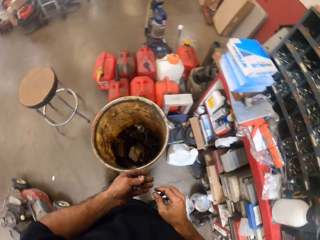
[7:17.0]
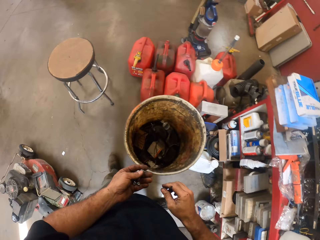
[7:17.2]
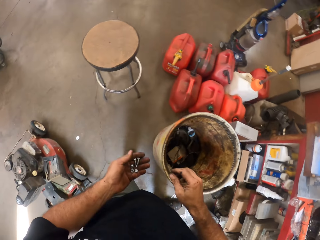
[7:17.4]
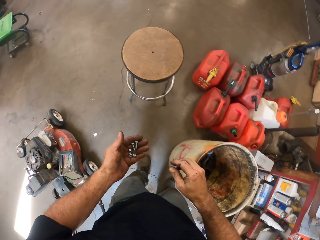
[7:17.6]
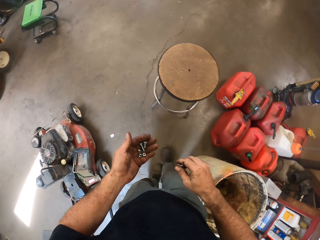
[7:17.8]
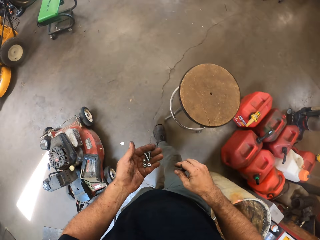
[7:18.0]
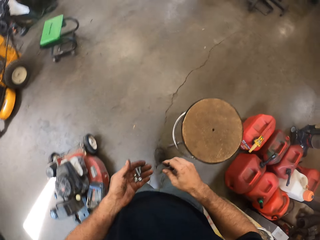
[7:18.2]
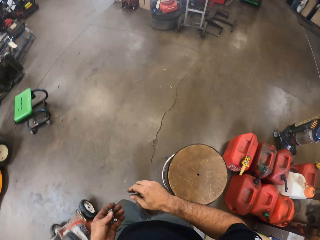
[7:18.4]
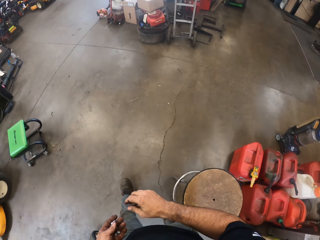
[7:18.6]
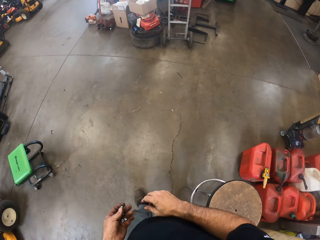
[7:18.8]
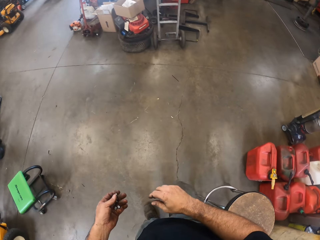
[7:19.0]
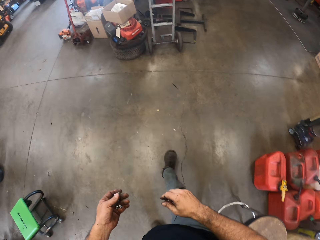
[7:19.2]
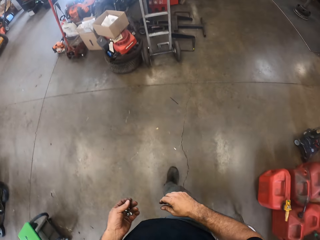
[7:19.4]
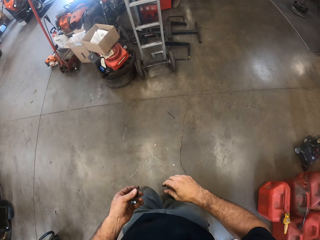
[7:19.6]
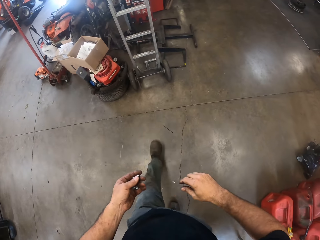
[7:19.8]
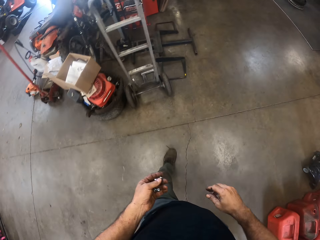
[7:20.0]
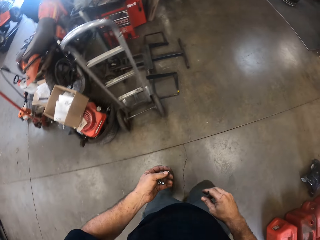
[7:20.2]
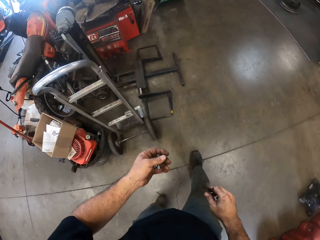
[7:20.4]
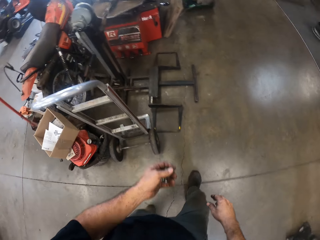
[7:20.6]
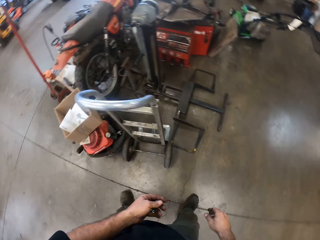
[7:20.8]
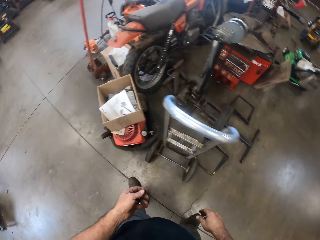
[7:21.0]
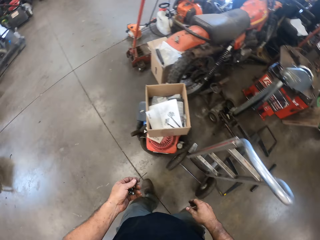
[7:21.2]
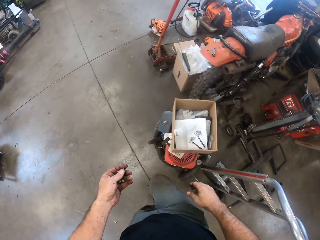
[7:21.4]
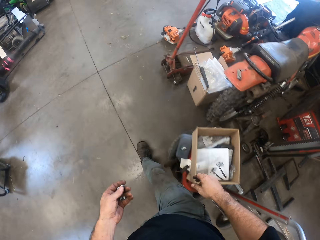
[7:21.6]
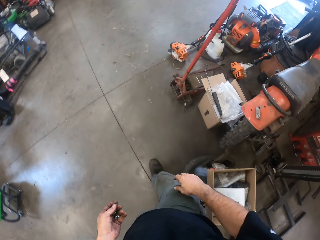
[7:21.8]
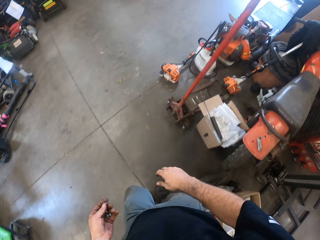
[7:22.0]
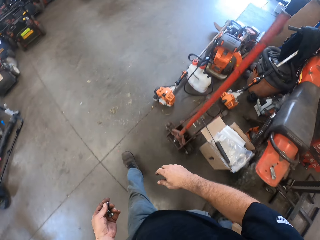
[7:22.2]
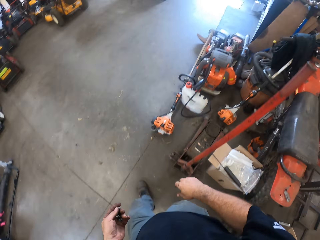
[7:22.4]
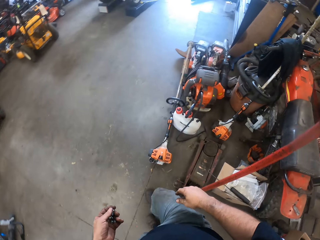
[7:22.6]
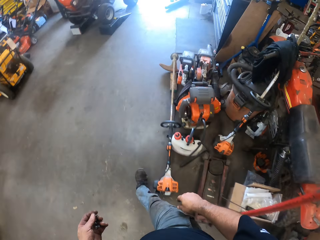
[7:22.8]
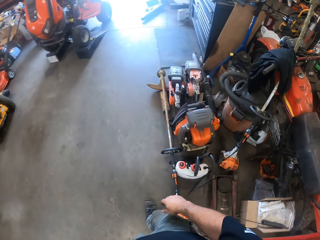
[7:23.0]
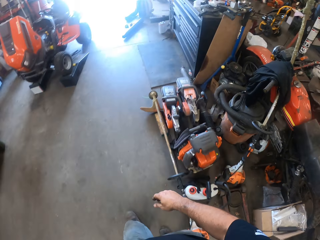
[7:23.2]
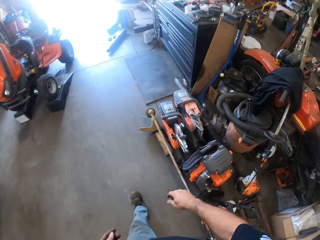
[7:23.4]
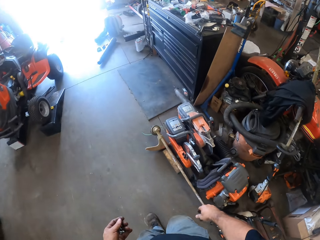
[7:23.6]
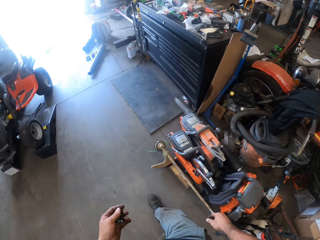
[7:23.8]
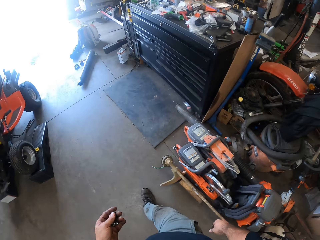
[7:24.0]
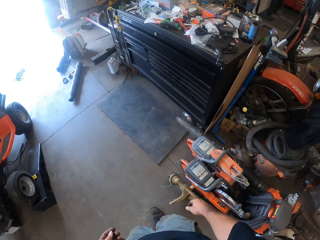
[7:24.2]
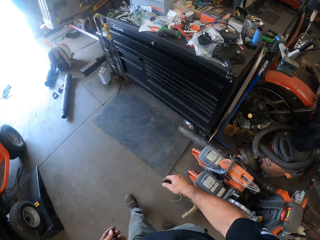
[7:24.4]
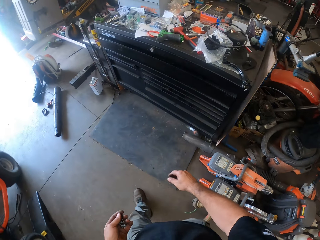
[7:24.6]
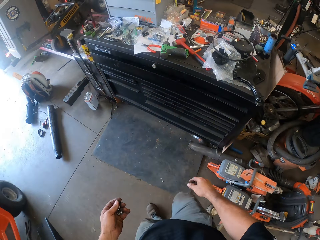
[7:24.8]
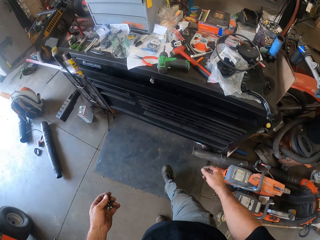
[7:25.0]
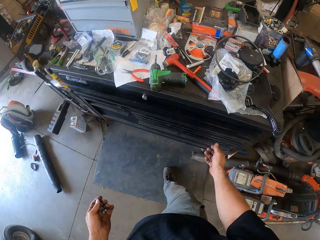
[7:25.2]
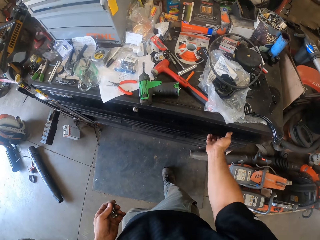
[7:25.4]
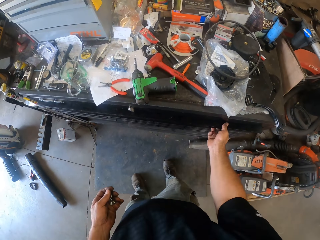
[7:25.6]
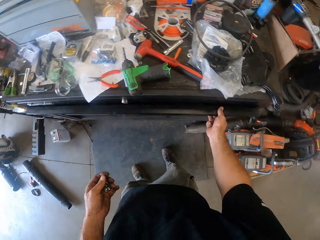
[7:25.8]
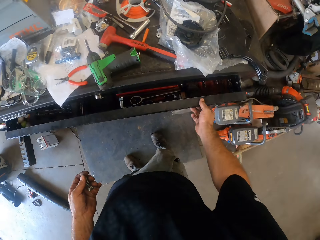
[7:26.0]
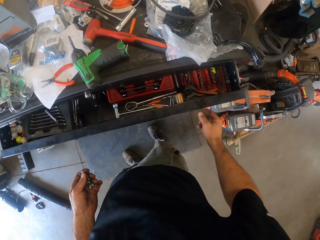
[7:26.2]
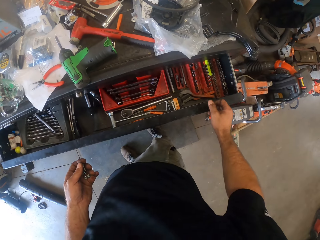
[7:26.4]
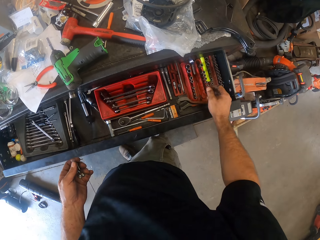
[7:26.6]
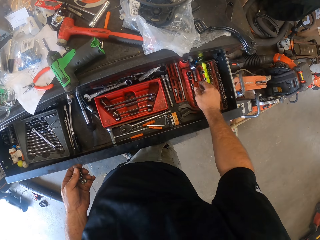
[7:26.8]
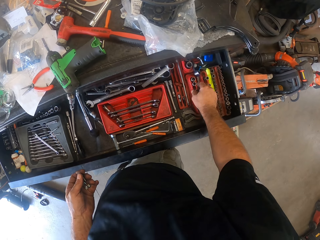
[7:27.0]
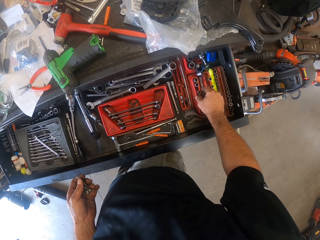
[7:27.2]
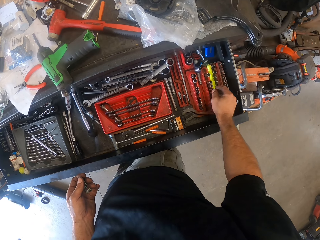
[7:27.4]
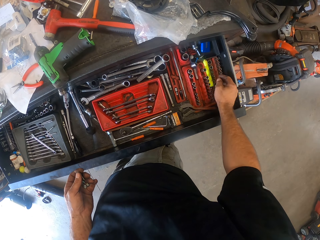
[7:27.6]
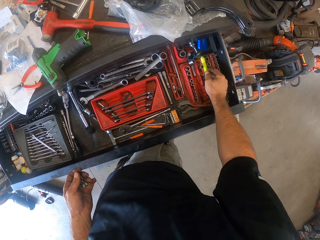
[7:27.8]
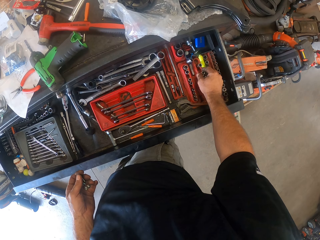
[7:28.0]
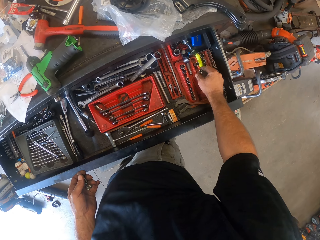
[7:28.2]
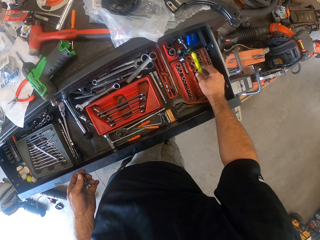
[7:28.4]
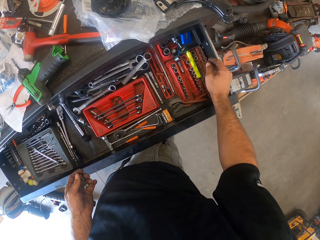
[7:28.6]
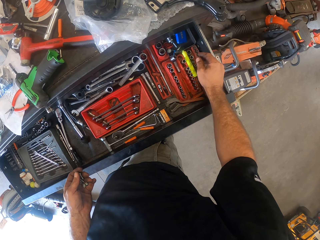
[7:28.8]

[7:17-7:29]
The camera wearer walks around. He opens a drawer in a cabinet with his right hand.

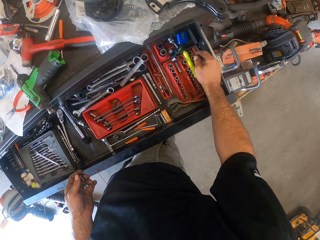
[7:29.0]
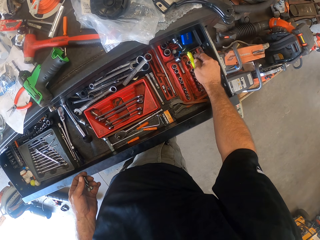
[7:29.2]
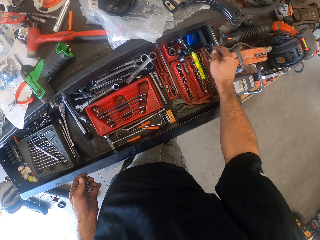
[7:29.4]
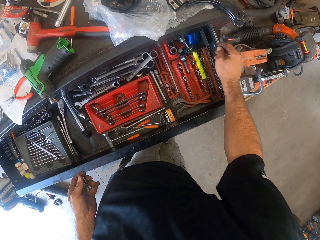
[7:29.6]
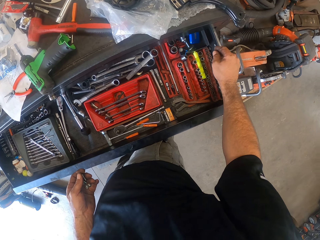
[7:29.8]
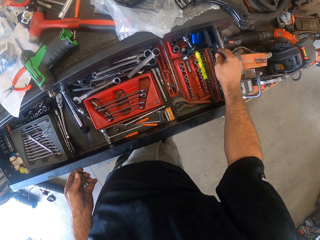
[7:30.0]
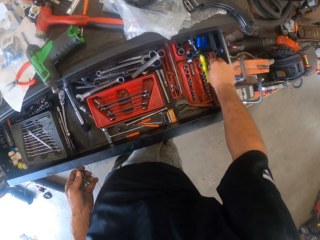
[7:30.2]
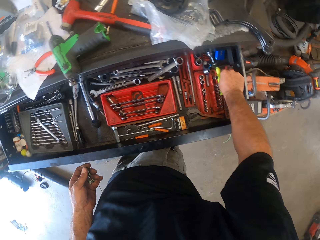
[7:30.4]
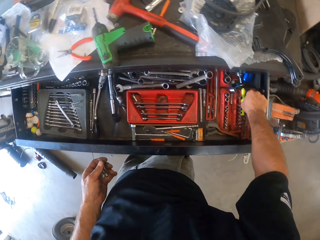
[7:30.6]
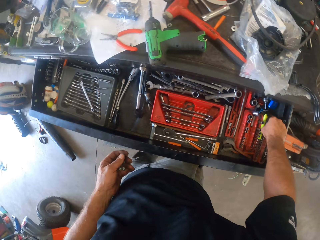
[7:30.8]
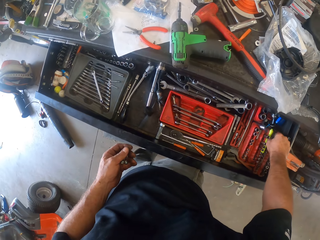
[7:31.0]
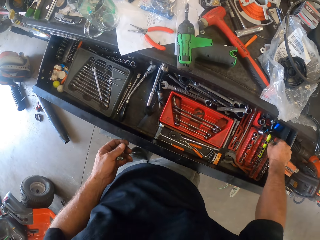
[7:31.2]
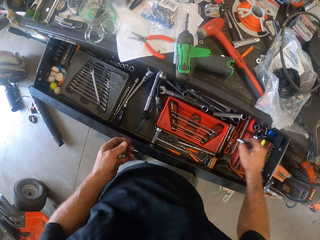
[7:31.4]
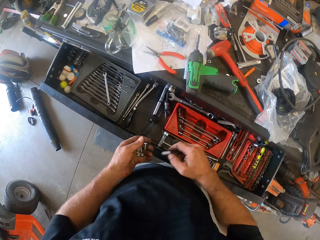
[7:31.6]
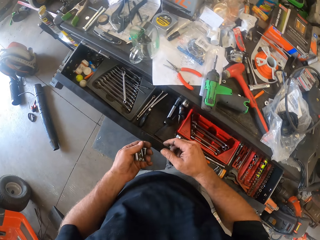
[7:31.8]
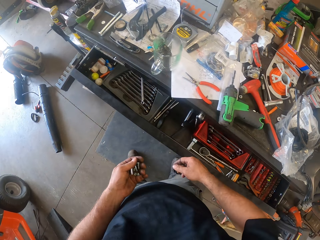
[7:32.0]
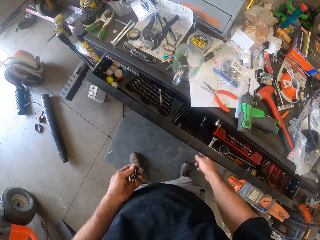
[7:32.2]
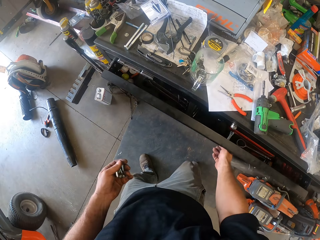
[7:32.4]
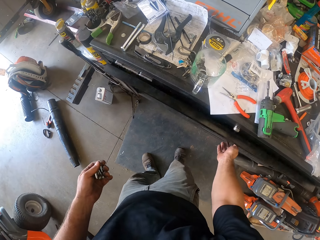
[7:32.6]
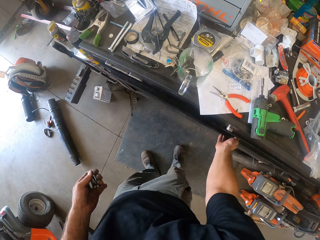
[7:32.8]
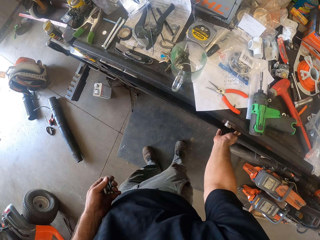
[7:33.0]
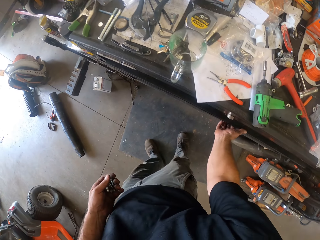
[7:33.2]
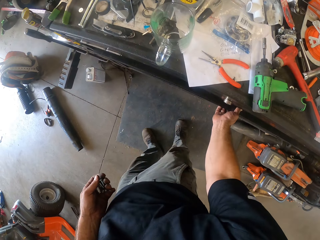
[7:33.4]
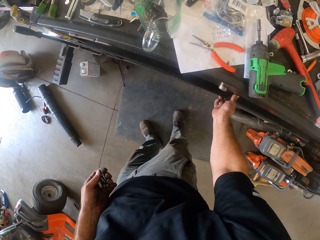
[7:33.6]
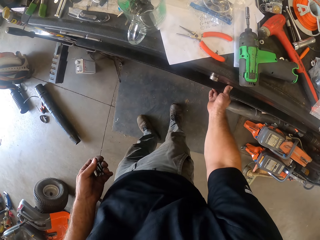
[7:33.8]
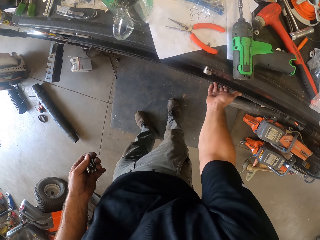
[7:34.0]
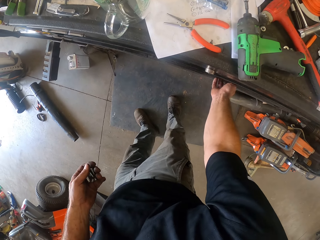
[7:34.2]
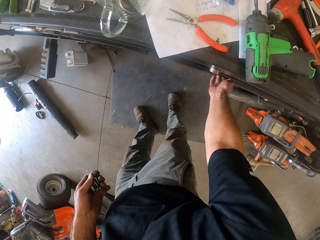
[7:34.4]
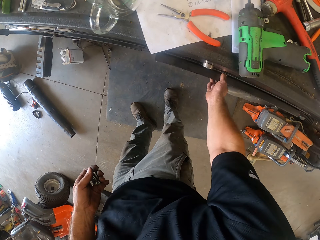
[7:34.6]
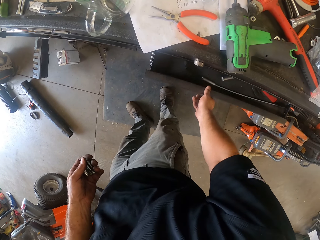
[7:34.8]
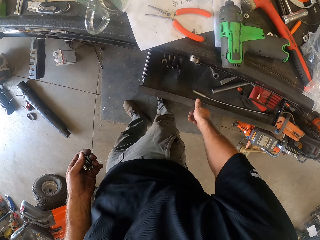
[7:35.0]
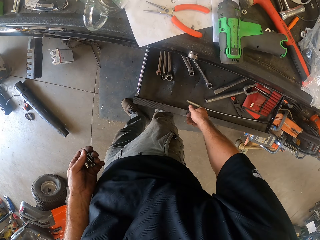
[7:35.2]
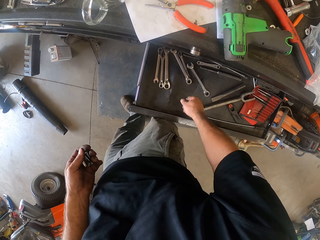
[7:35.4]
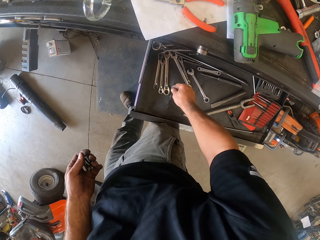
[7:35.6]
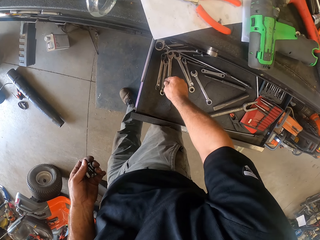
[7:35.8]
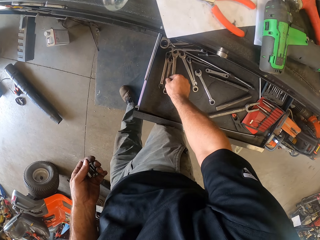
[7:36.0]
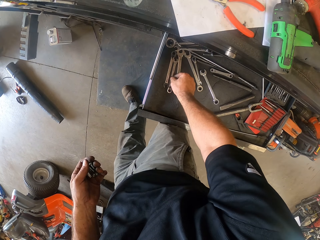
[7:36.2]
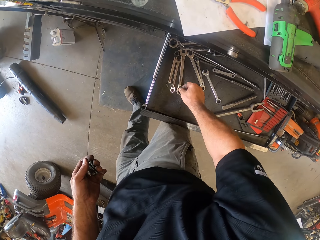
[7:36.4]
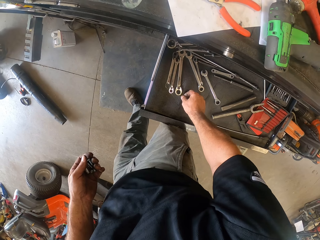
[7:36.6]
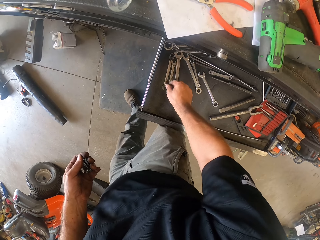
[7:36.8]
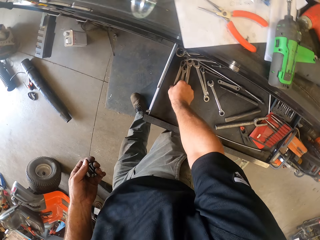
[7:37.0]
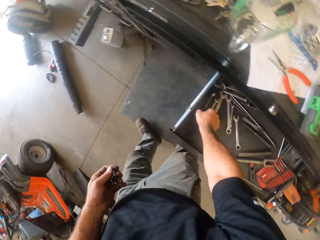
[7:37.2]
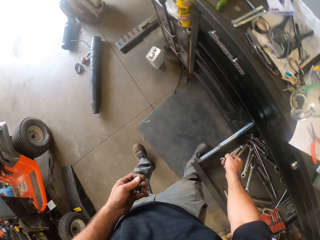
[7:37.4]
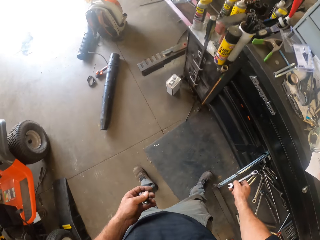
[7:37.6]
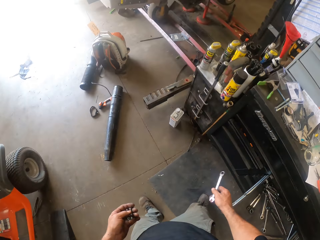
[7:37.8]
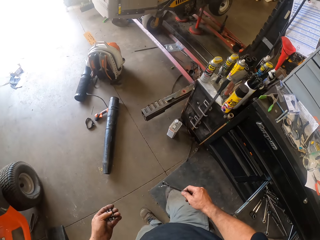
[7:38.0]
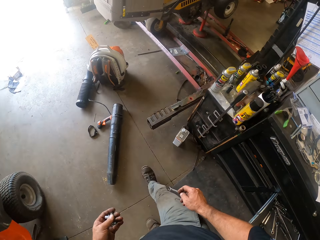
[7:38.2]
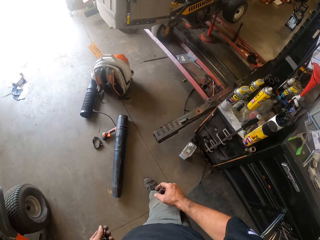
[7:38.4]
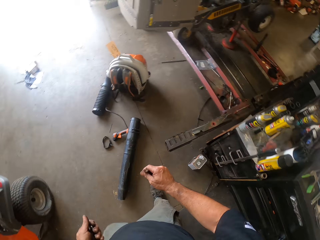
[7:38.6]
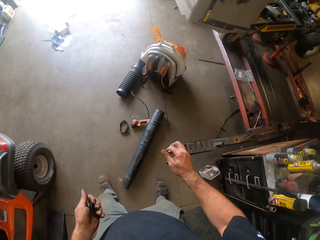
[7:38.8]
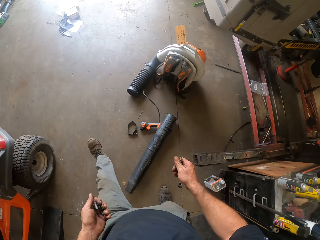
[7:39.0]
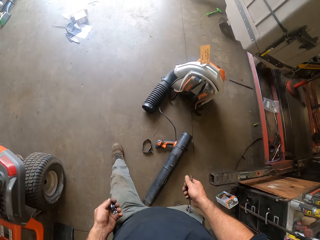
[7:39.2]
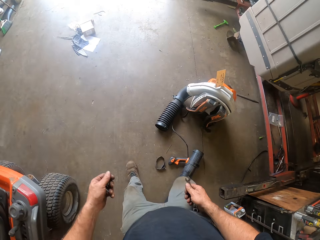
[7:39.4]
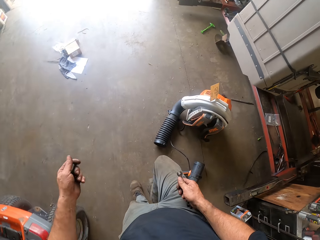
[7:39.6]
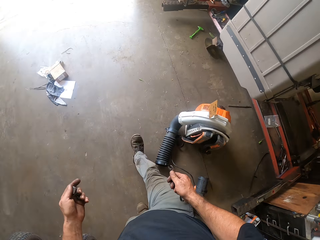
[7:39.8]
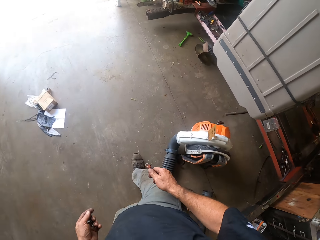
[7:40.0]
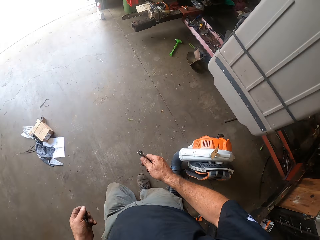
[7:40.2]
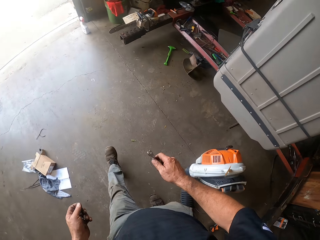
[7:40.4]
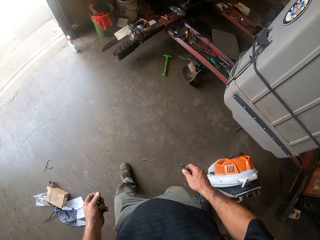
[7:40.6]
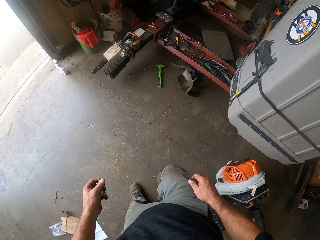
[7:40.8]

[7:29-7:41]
The camera wearer picks up a drill bit from the drawer with his right hand. He throws the drill bit to his left hand. He closes back the drawer with his legs. He opens up another drawer in the cabinet. He picks up a spanner from the drawer with his right hand. He walks around.
